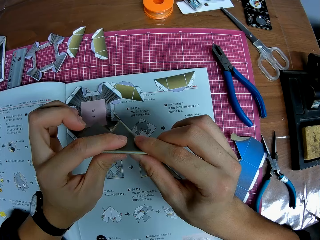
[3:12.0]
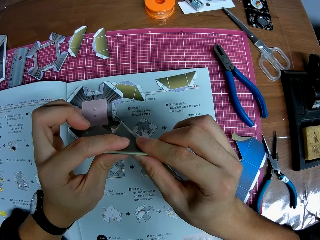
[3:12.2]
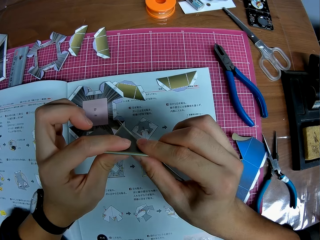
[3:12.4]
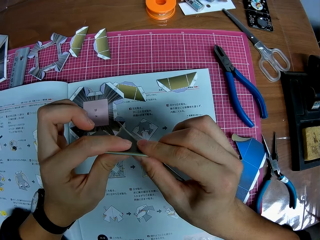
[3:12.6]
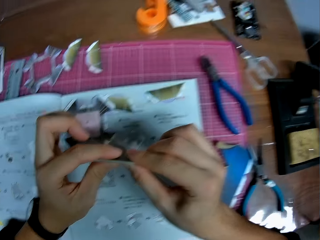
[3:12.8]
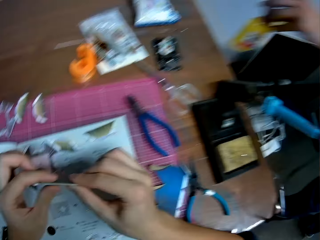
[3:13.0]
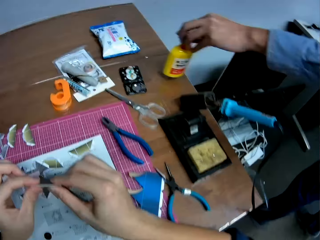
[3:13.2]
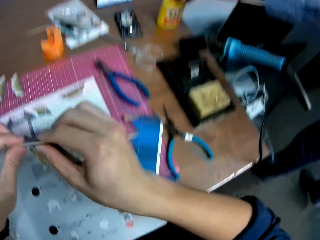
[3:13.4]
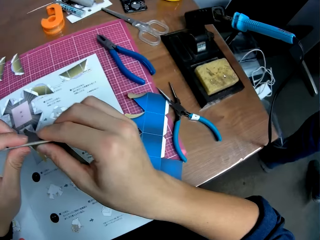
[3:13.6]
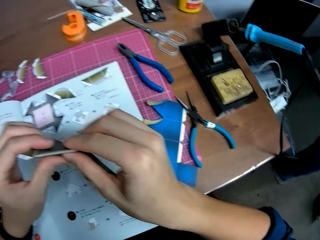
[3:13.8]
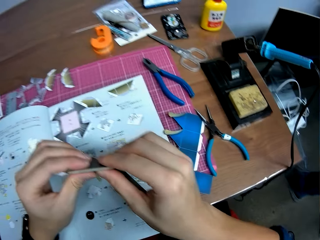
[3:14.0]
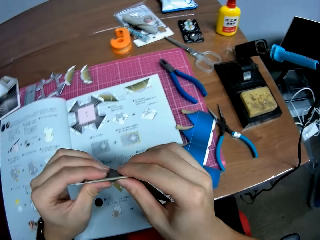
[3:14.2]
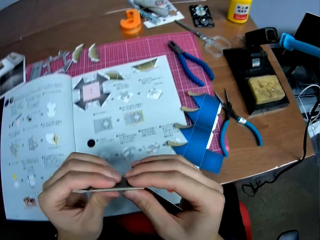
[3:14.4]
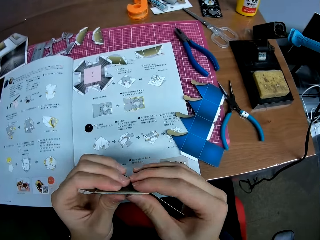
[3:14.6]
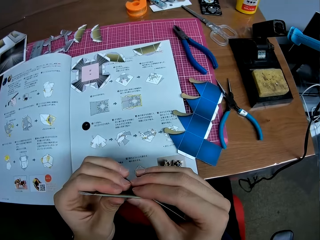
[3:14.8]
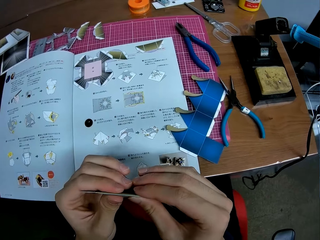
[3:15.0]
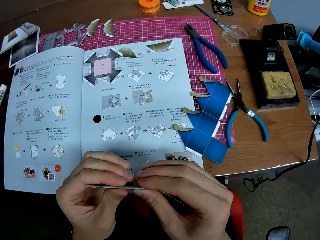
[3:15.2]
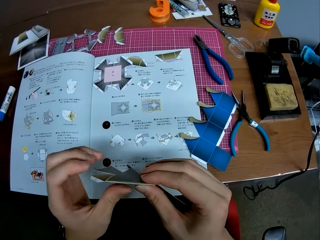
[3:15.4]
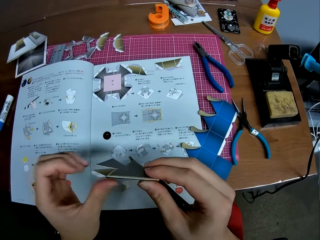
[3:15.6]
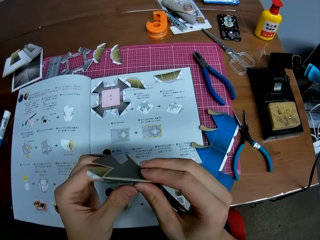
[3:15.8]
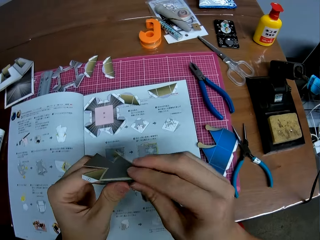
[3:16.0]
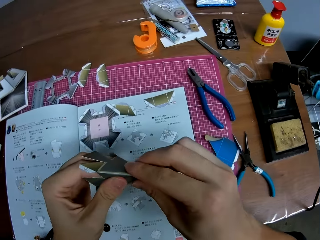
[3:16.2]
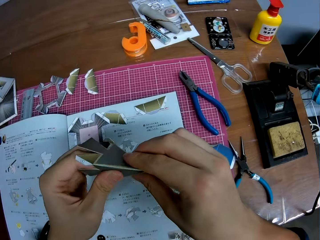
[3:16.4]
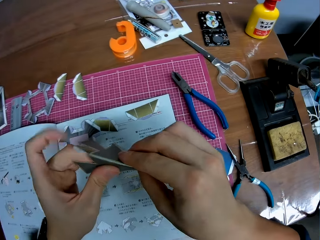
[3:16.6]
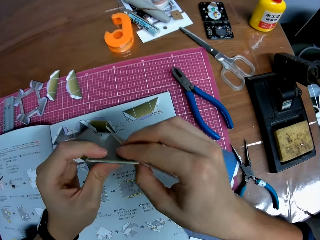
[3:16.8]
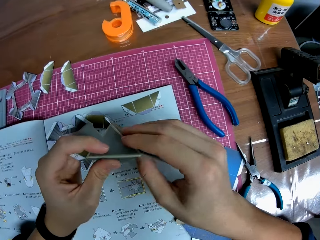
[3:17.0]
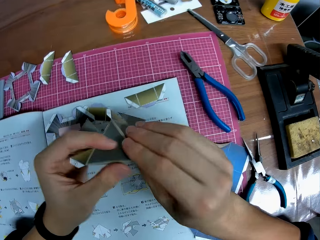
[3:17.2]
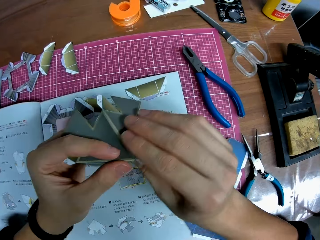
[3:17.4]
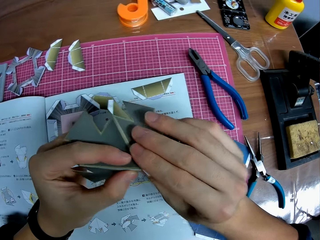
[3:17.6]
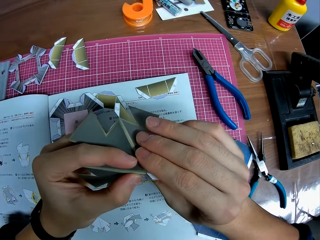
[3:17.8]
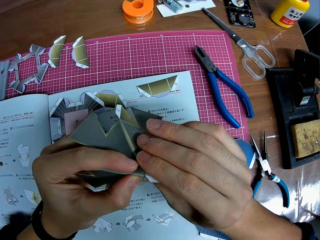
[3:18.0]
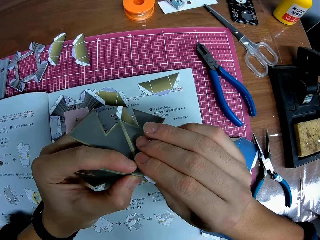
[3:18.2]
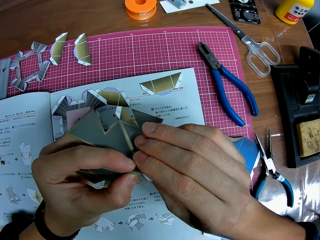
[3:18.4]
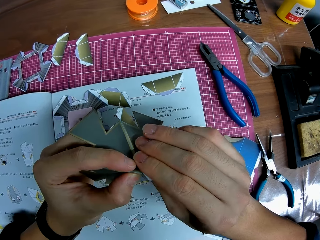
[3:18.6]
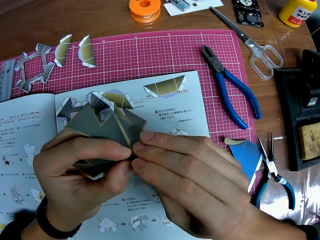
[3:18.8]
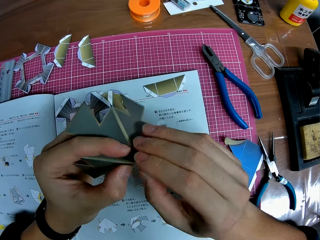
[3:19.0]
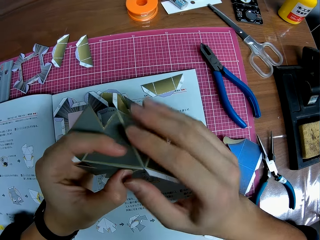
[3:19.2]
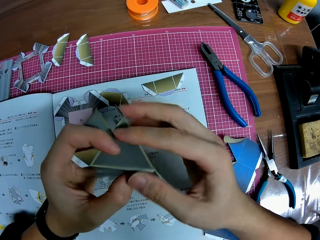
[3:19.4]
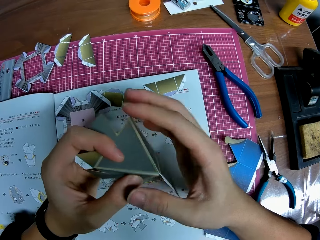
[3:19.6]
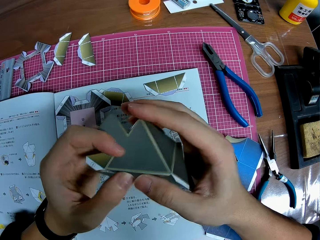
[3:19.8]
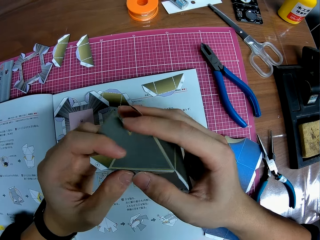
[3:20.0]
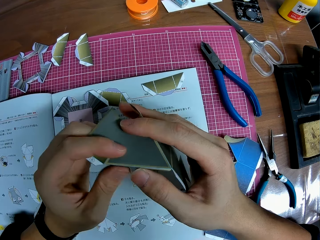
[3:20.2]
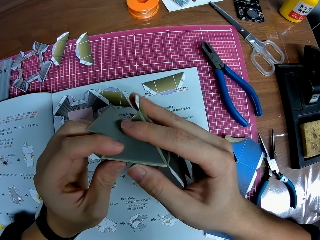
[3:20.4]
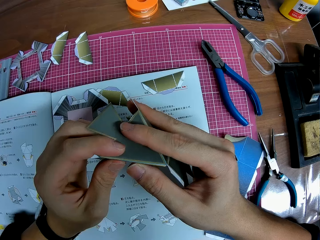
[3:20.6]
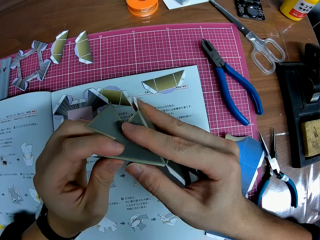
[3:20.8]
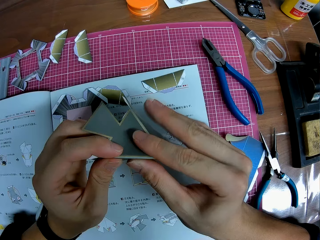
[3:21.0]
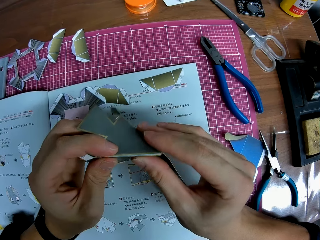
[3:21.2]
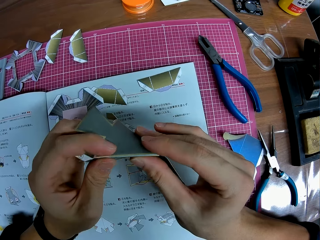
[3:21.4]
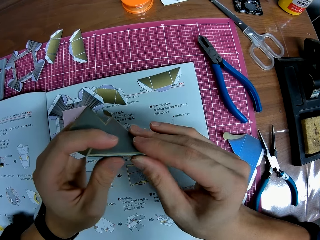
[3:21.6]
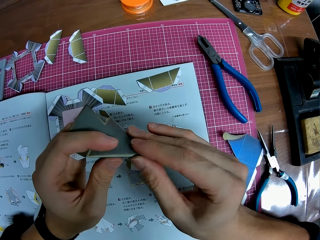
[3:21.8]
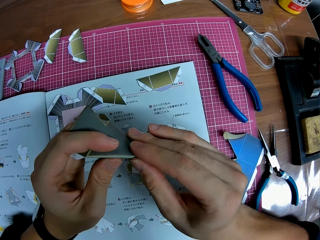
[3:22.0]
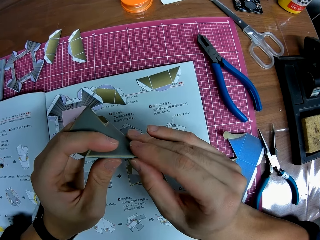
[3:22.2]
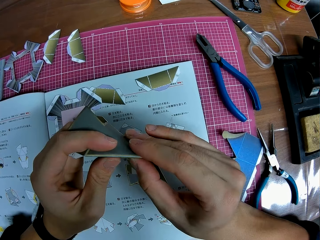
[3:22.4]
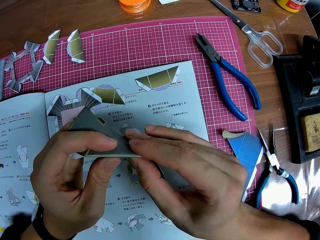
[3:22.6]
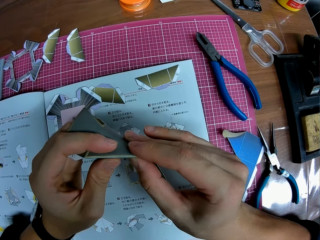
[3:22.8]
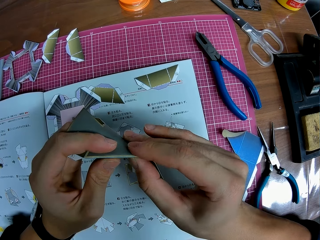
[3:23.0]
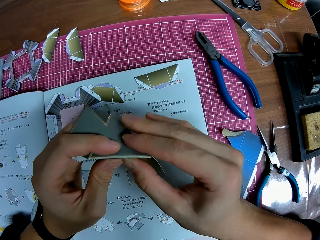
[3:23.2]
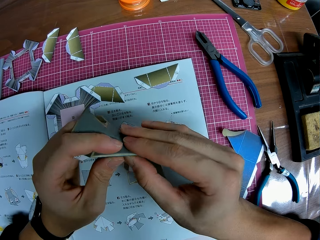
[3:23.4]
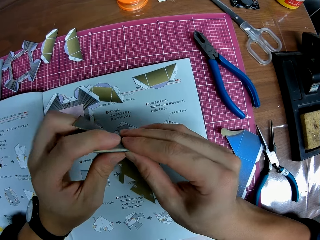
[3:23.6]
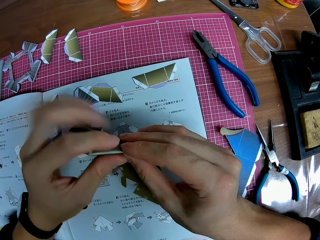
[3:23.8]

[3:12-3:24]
A man puts down a superglue bottle on a table. The camera wearer looks around the table. They fold different parts of the craft piece with both hands. The man walks around a room. The camera wearer adjusts the paper craft on a hand.

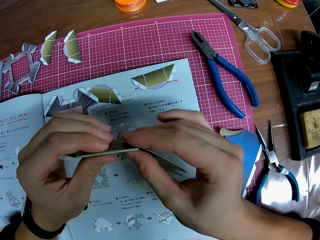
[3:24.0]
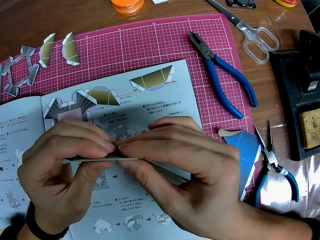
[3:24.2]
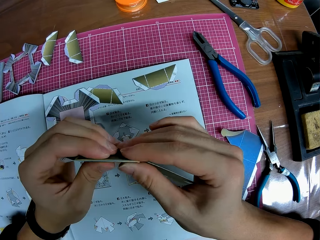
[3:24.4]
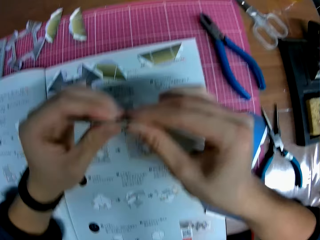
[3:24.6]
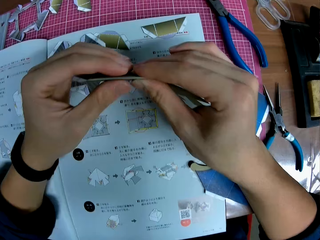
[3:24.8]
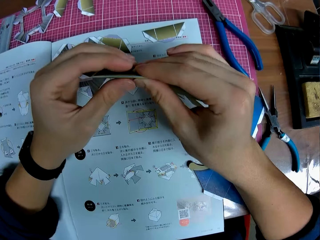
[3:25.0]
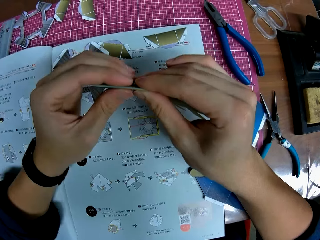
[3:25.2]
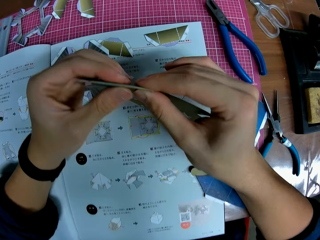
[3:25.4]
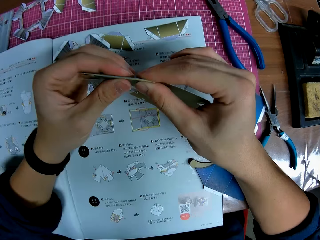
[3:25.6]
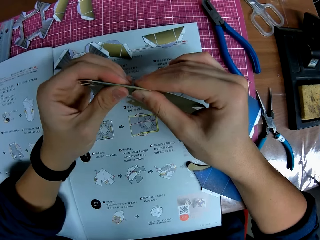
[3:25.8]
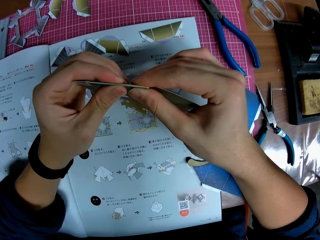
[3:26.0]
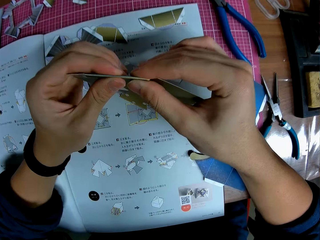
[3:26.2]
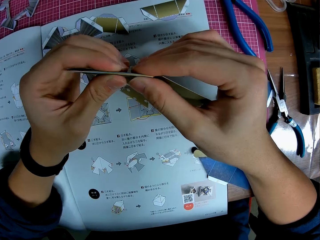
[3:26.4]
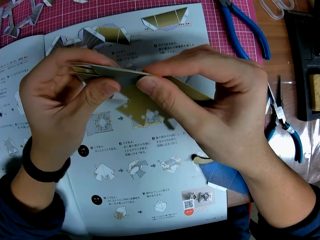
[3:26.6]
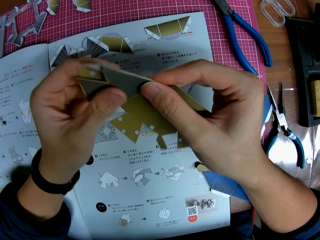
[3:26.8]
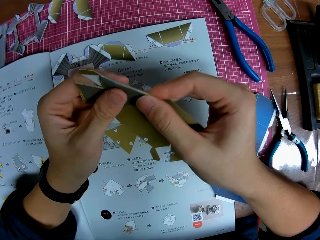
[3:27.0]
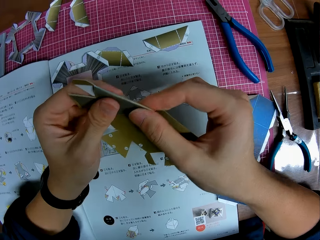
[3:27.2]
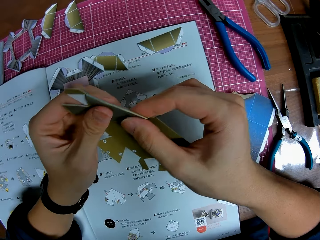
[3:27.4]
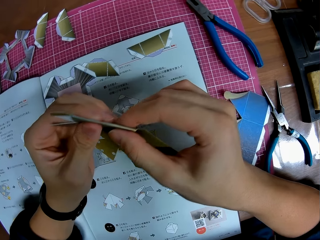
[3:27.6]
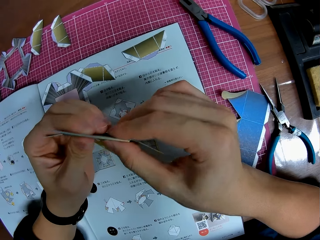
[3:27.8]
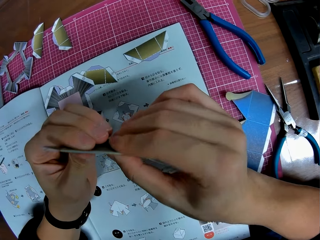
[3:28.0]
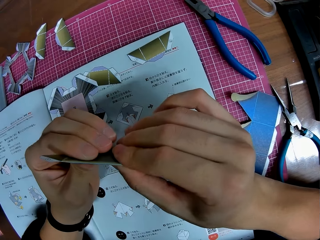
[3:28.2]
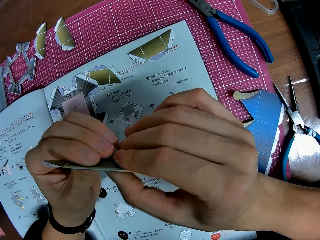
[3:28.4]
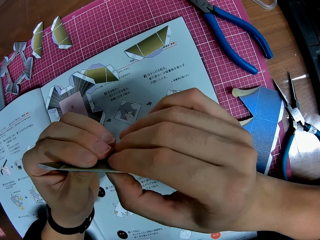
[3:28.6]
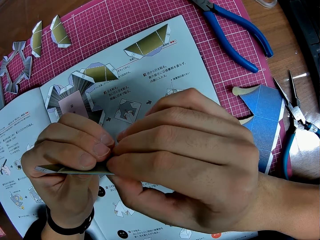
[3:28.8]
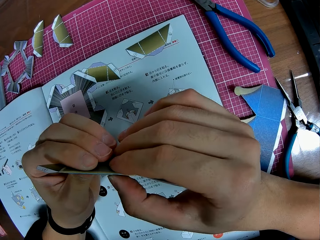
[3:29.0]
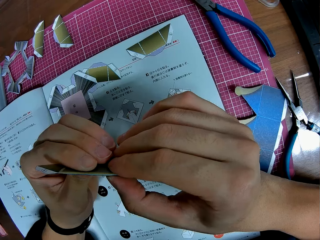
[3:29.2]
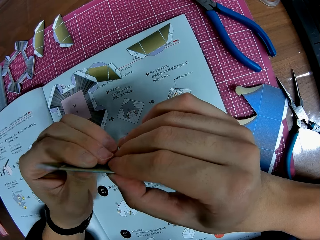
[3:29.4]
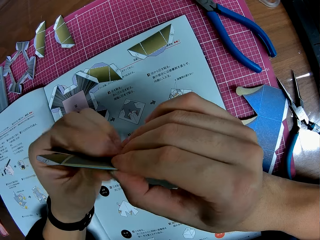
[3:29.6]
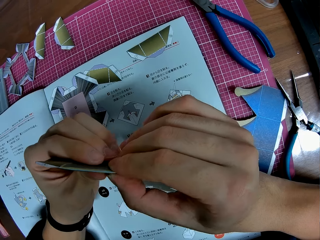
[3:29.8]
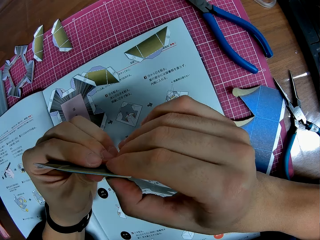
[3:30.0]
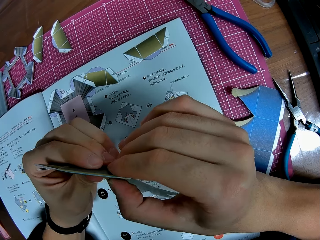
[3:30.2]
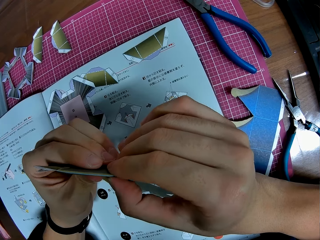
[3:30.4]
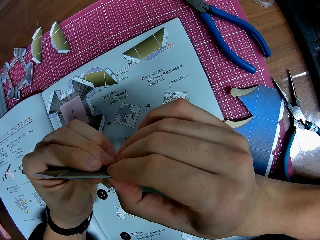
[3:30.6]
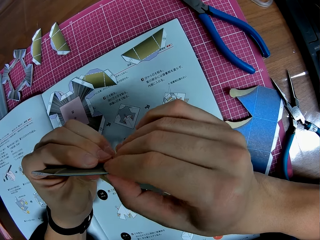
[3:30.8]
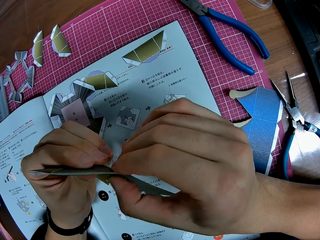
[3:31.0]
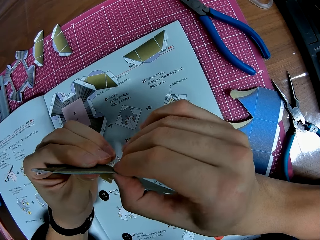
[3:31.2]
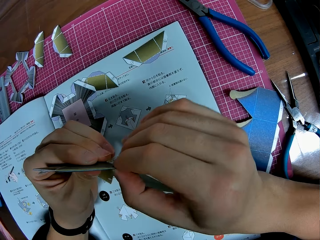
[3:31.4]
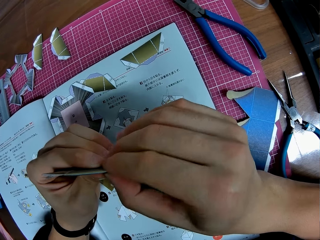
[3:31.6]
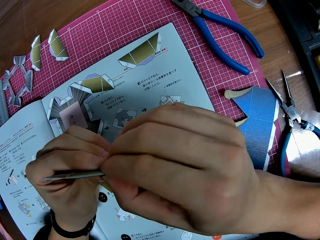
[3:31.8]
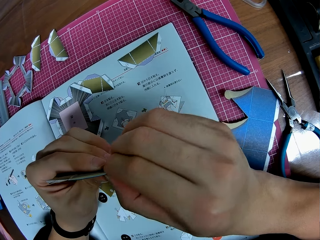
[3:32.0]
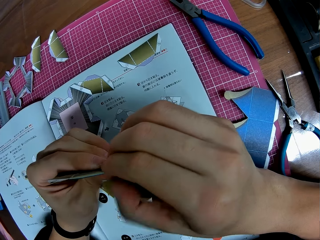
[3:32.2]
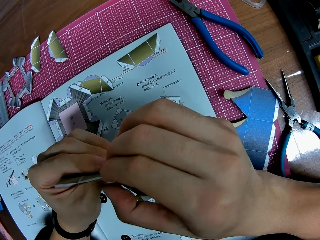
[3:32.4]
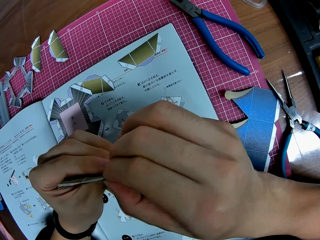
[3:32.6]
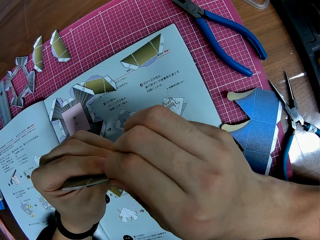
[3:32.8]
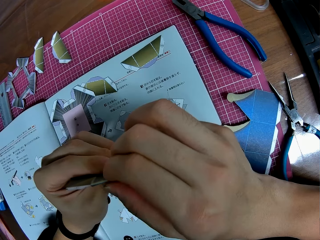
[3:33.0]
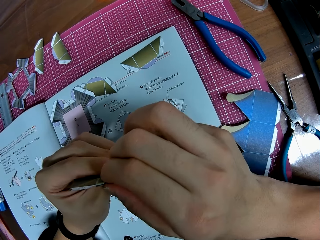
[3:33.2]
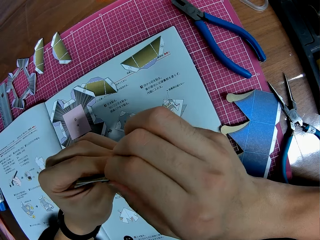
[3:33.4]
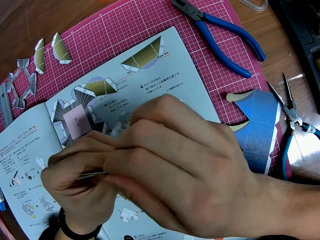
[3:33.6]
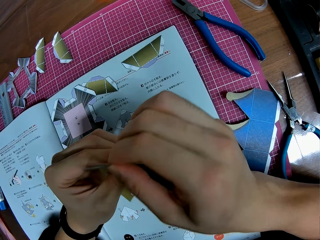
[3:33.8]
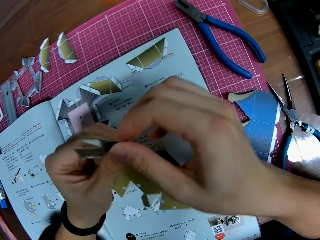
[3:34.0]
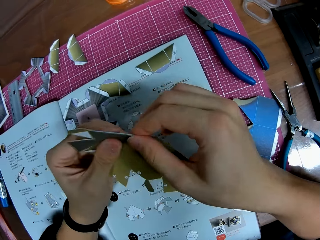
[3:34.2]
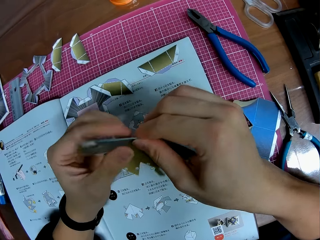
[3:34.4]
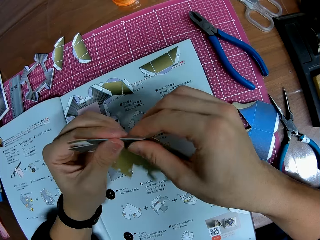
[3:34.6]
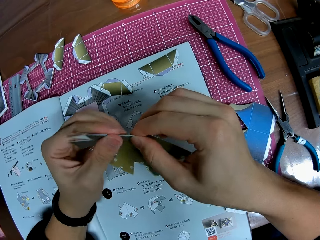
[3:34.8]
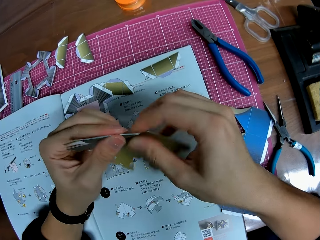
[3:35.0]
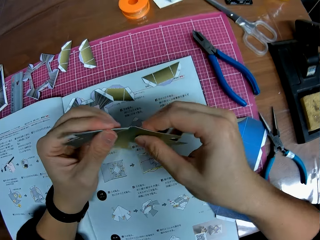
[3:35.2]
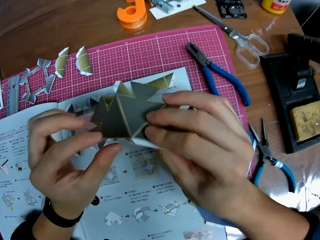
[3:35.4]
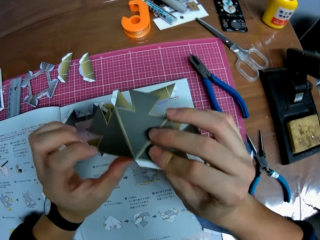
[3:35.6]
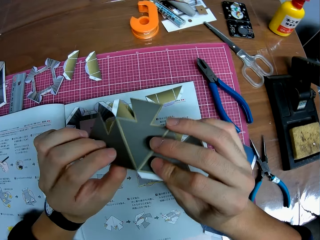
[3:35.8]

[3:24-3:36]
The camera wearer folds a paper craft with hands. They align the paper craft with hands.
